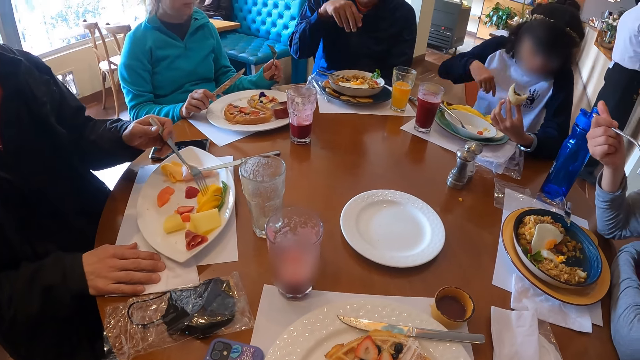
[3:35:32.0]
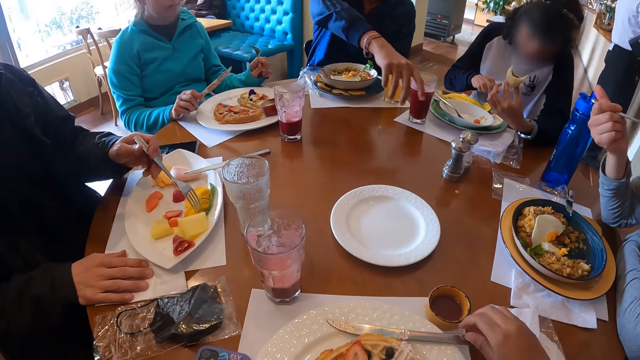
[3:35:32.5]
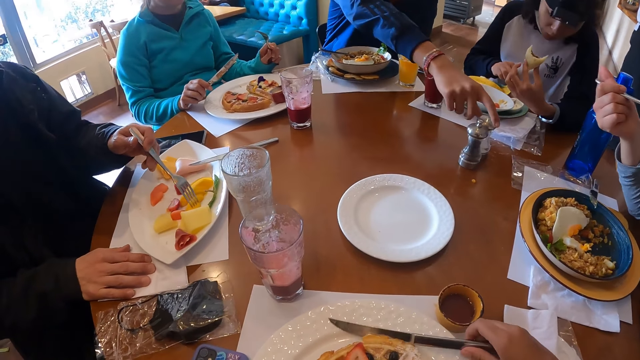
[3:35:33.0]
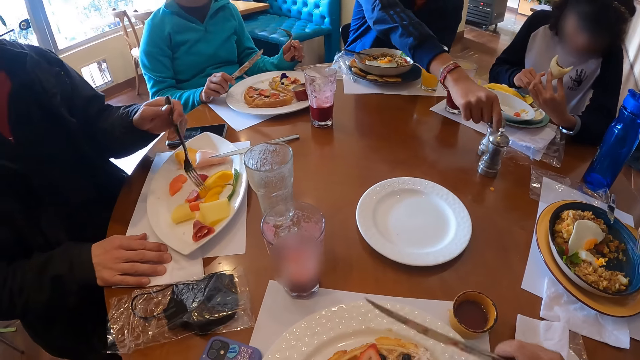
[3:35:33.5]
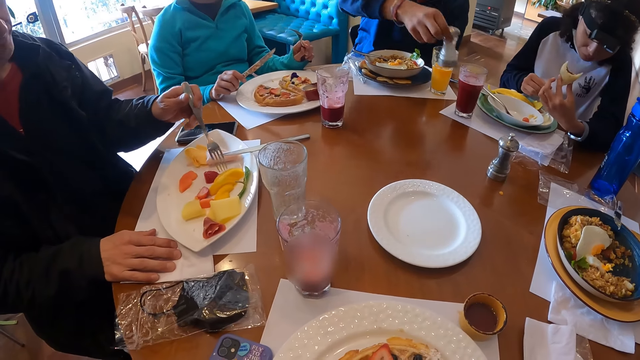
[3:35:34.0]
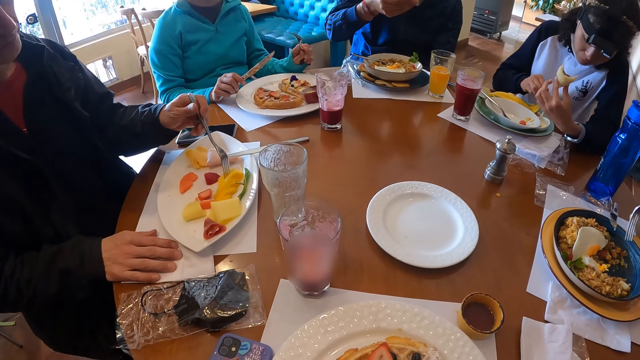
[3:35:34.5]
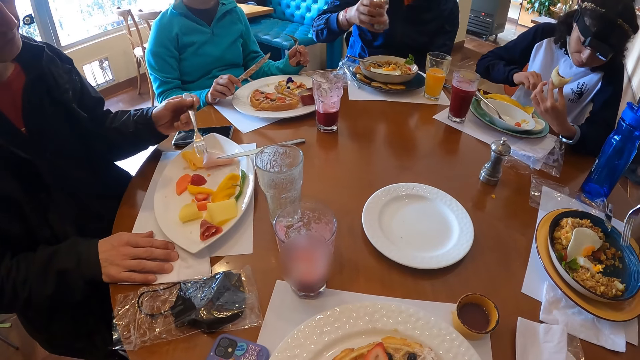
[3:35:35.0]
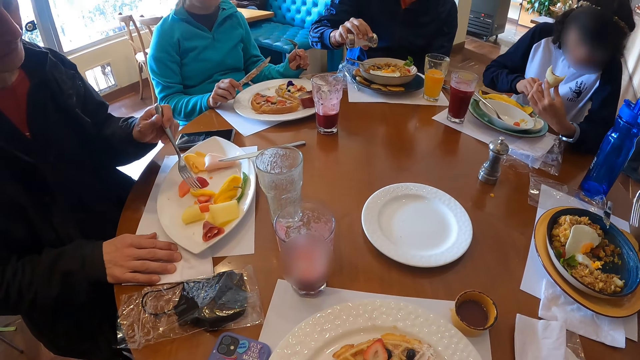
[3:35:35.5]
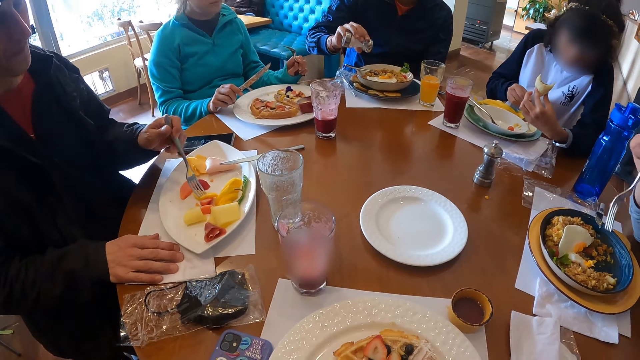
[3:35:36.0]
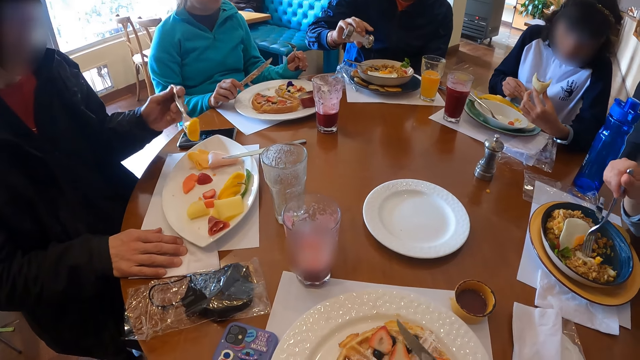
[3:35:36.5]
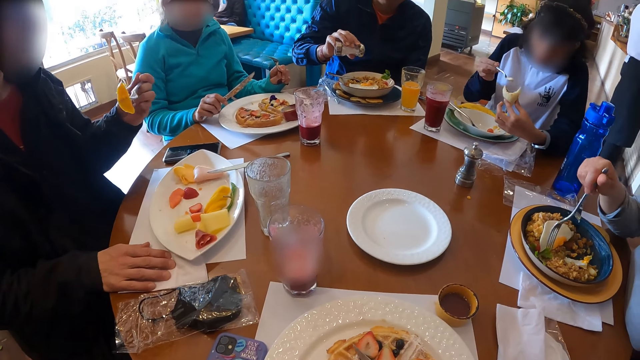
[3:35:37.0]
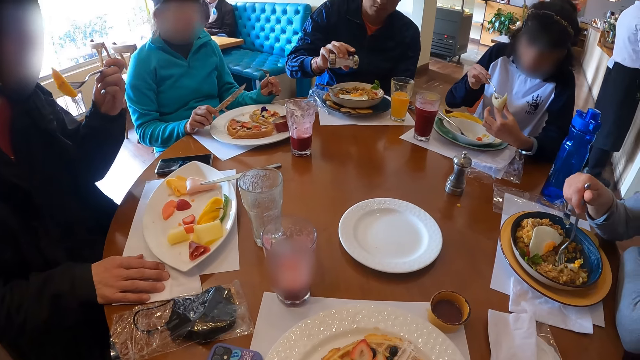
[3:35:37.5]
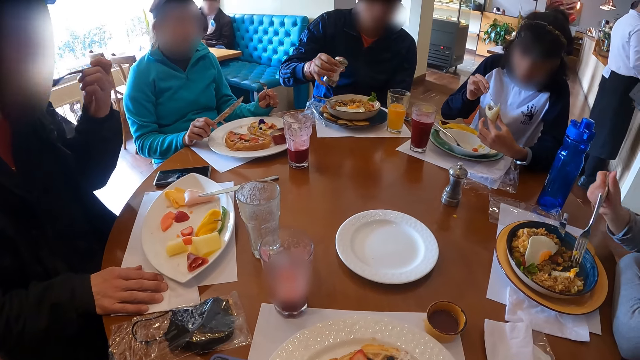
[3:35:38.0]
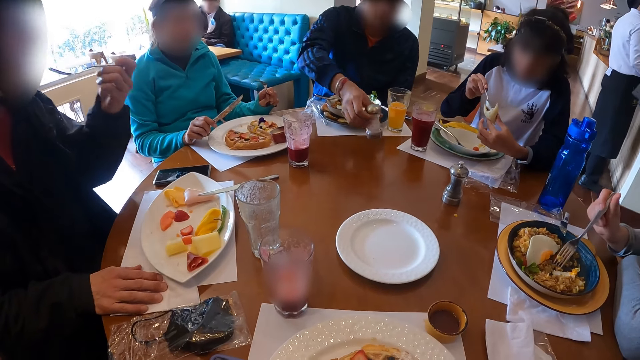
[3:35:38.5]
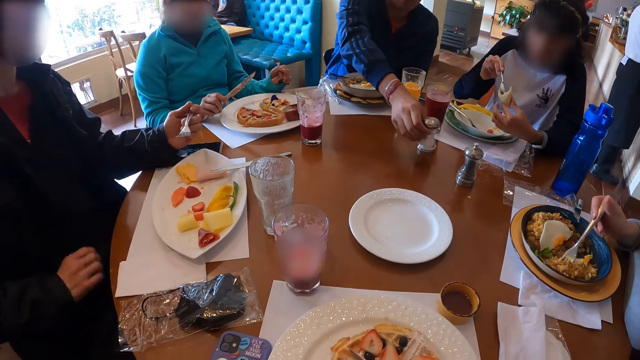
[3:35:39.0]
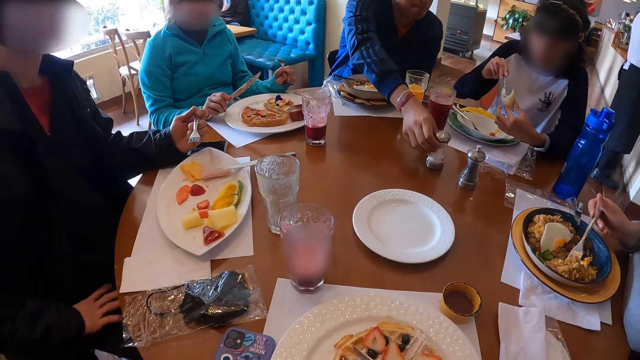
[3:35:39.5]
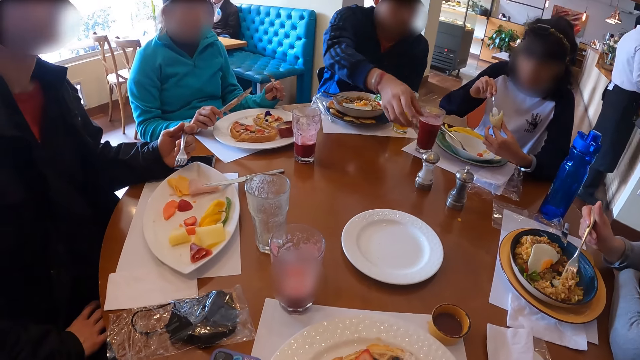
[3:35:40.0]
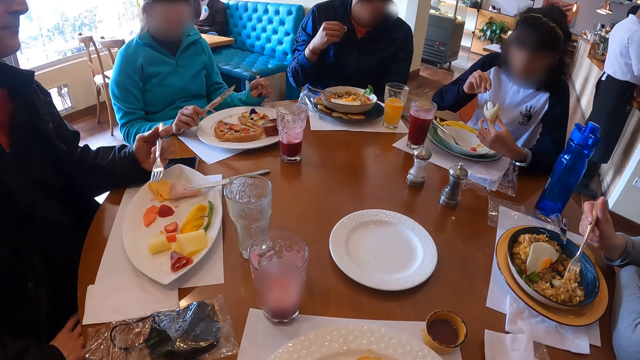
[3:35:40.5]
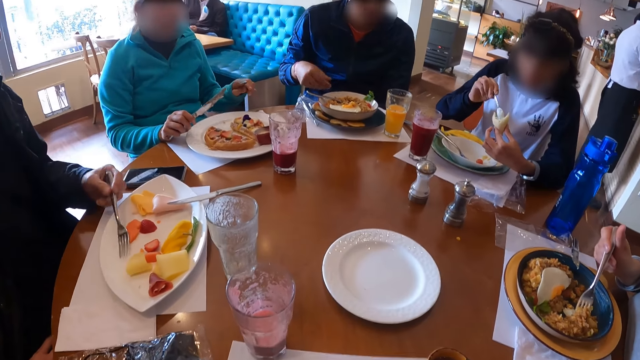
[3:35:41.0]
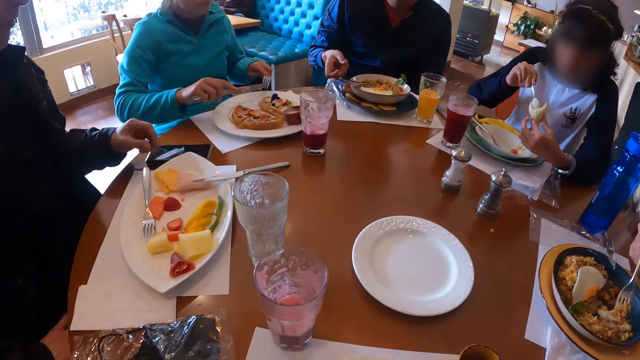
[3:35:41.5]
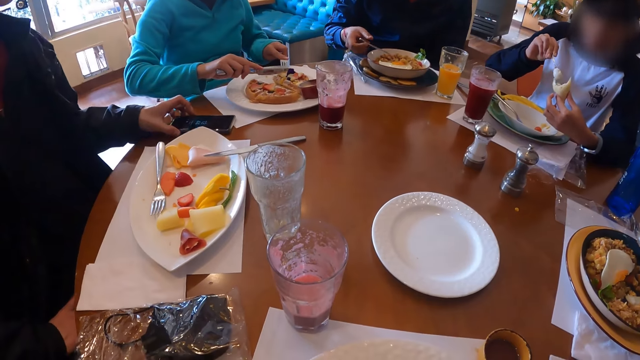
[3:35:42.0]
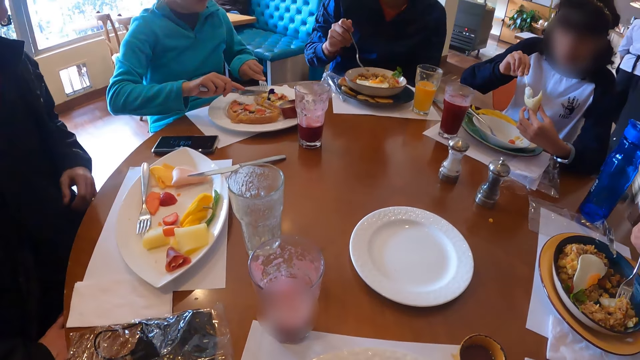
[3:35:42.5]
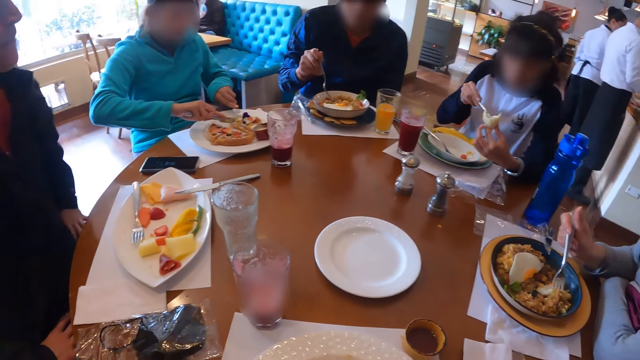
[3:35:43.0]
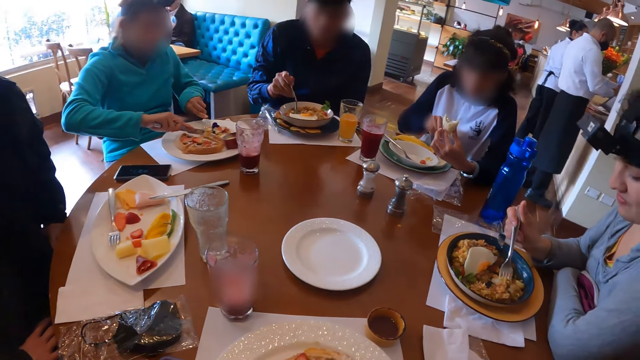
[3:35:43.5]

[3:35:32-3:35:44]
A man scoops the fruit. A woman picks up the spoon in the plate with her right hand. The camera wearer picks up the knife on the plate with her right hand. Another man picks up a container on the table with his right hand and pours the content of the container in his right hand into the plate on the table. The first man eats the food in the plate with the fork in his left hand. The camera wearer cuts the food in the plate with the knife in her right hand. The woman puts cream on the sausage with the spoon in her right hand. The second man drops the container in his right hand on the table. The first man drops the fork in his right hand on the plate and touches a cellphone on the table with his left hand. The second man picks up the fork in the plate with his right hand. A third man cuts the food in the plate with the fork and knife in his hands.

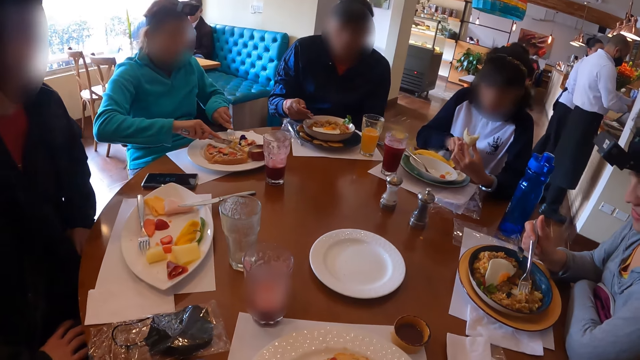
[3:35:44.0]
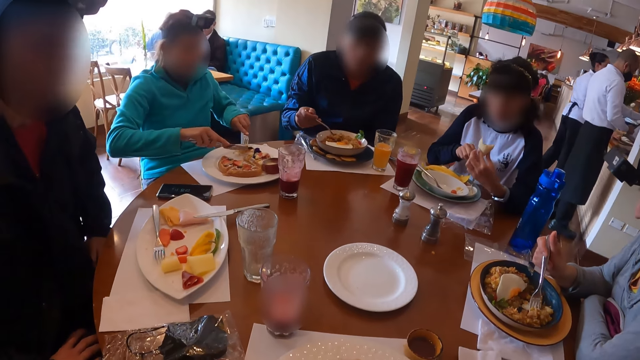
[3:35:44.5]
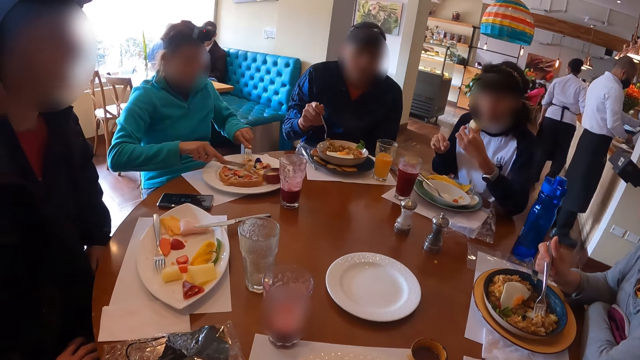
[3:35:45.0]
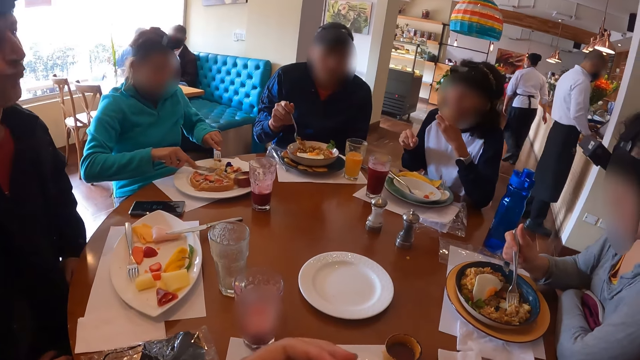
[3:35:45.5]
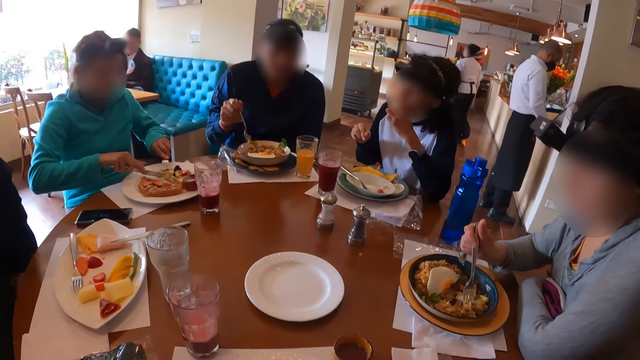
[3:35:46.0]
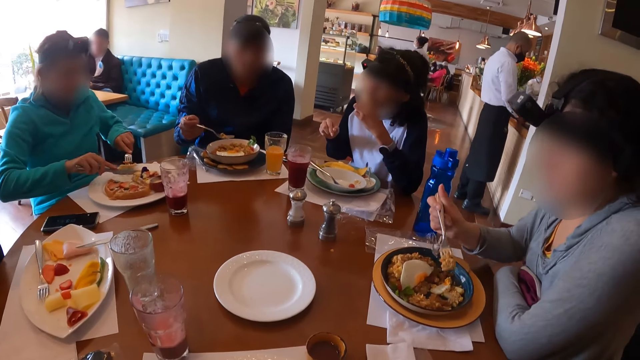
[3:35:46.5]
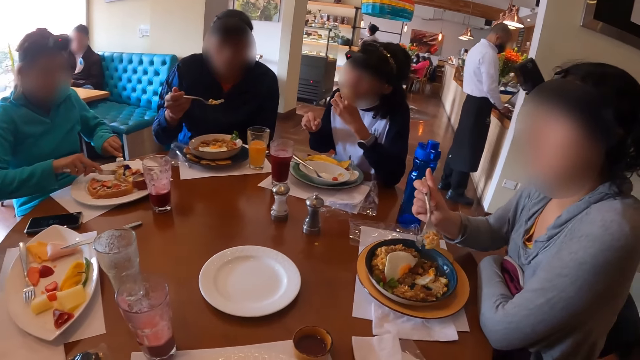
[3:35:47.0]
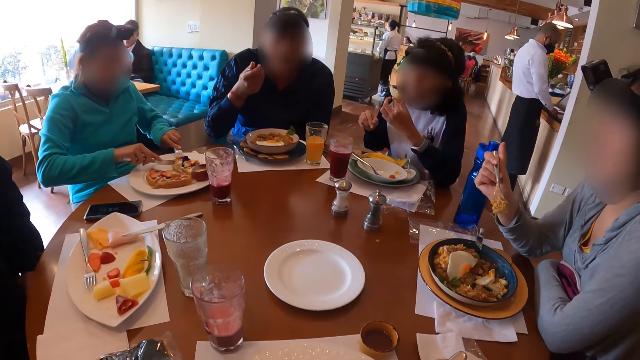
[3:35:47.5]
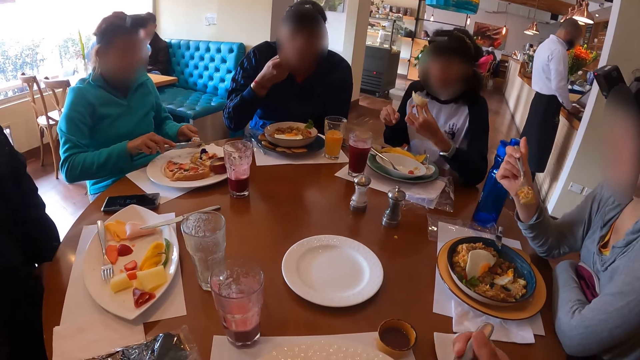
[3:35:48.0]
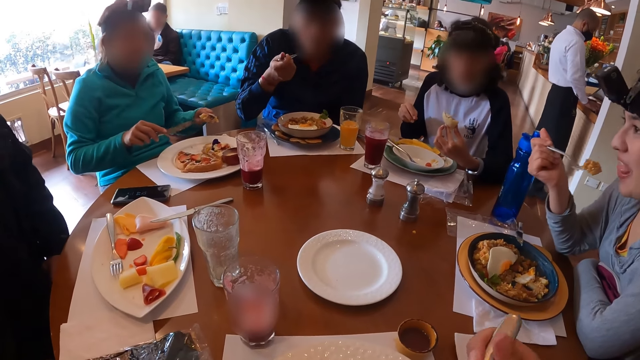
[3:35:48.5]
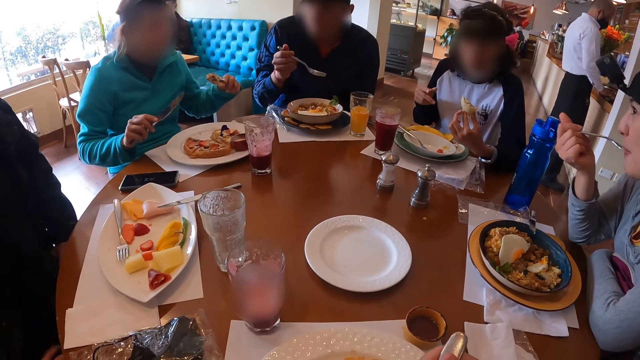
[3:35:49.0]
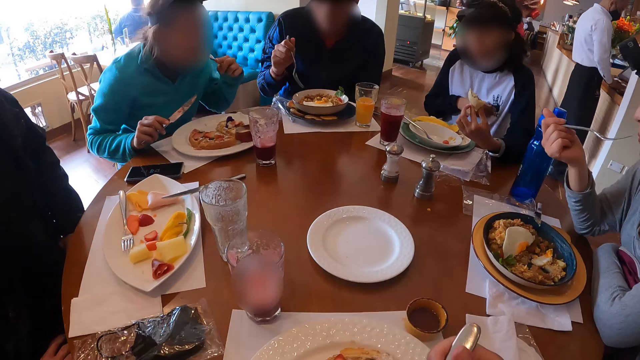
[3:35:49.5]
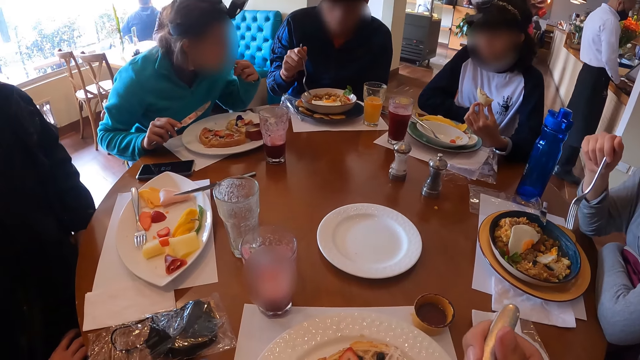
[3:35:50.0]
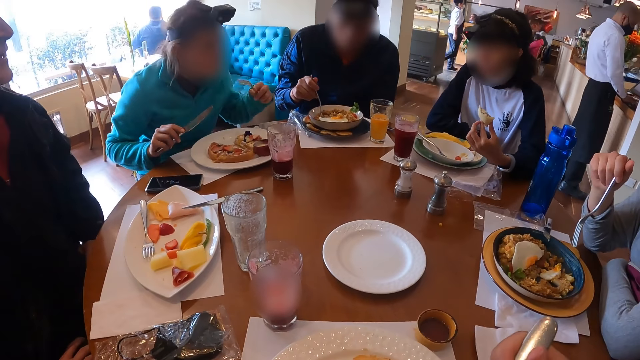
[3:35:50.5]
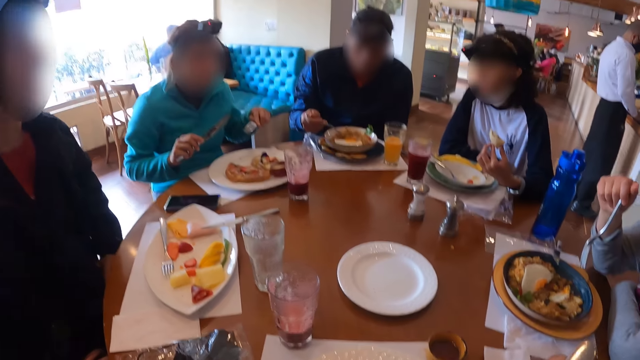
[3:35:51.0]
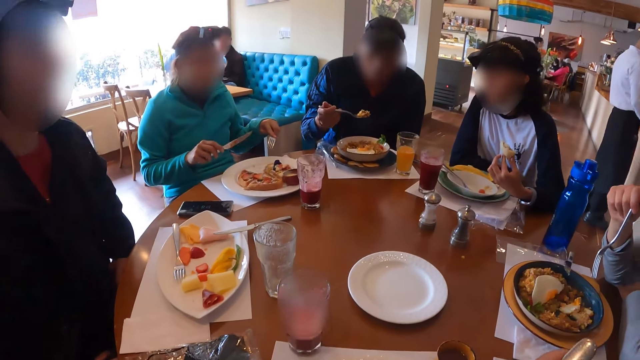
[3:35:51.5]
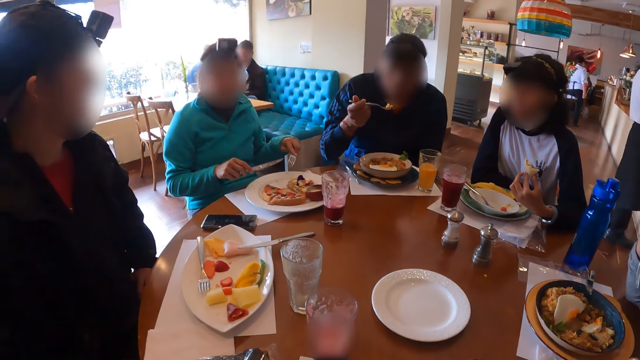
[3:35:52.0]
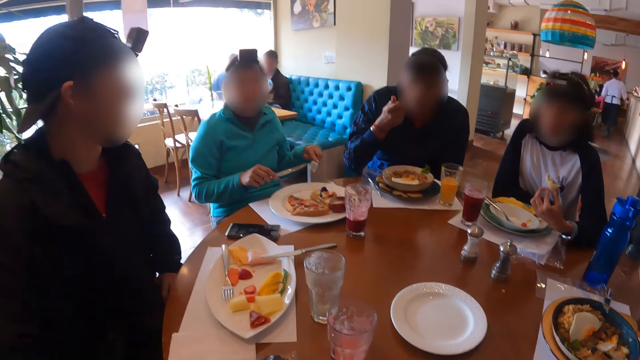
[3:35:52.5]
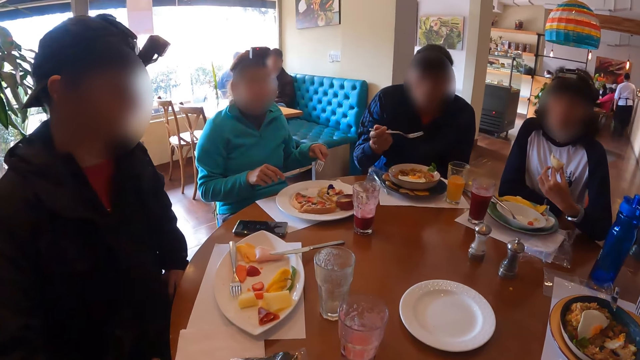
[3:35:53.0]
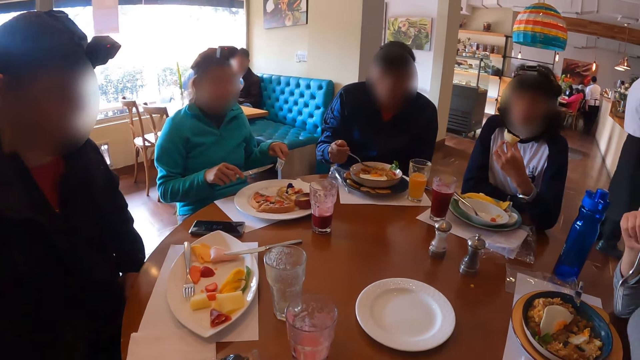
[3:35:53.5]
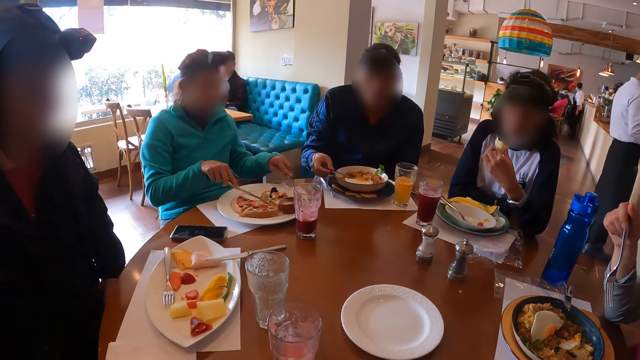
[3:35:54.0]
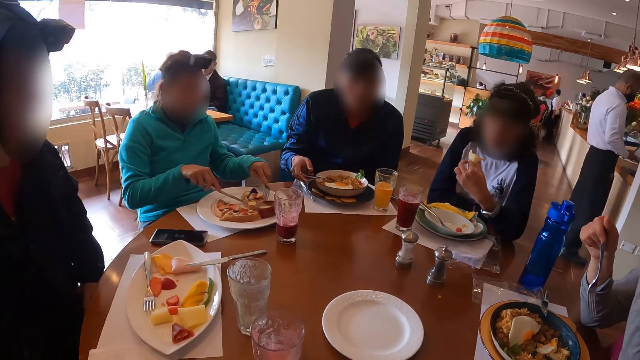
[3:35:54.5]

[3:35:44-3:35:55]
A woman drops the spoon in her right hand in the plate on the table. A man eats food from the plate with the fork in his right hand. The woman eats the sausage in her left hand. The camera wearer eats food from the plate with the fork in her right hand. Another woman eats the food. Another man eats food from the plate with the fork in his left hand. A third woman eats the food. A third man talks to the camera wearer. The first man drops the fork in his right hand in the plate on the table.
